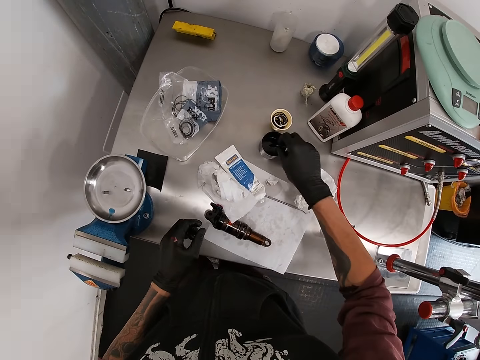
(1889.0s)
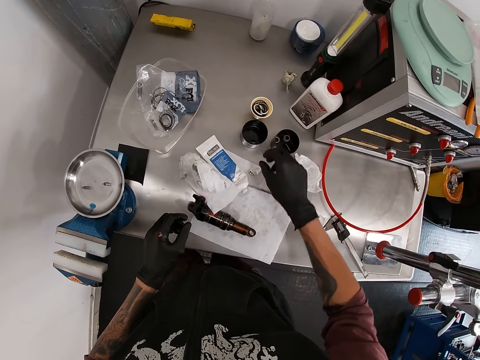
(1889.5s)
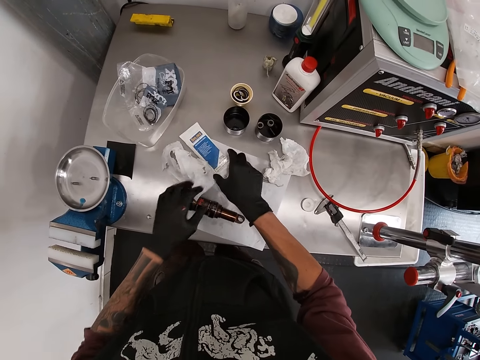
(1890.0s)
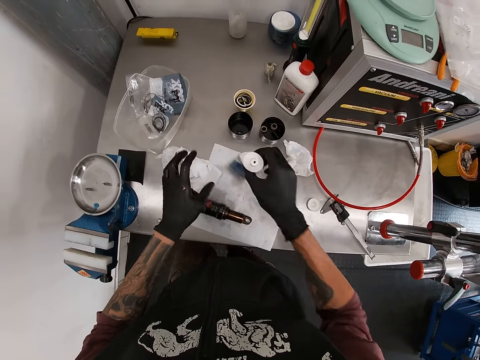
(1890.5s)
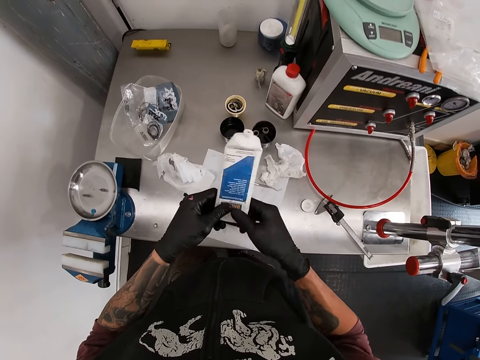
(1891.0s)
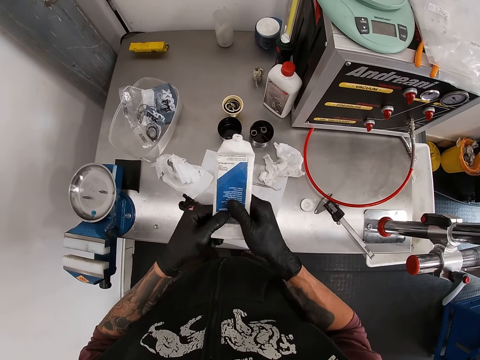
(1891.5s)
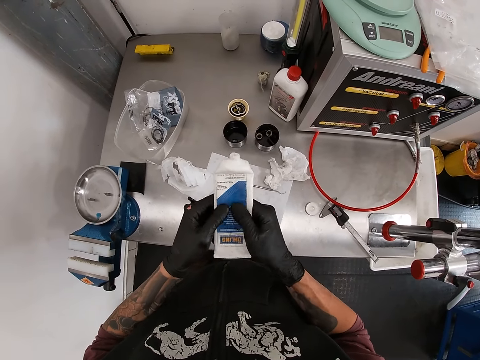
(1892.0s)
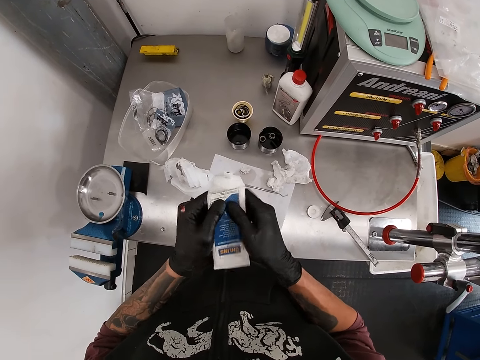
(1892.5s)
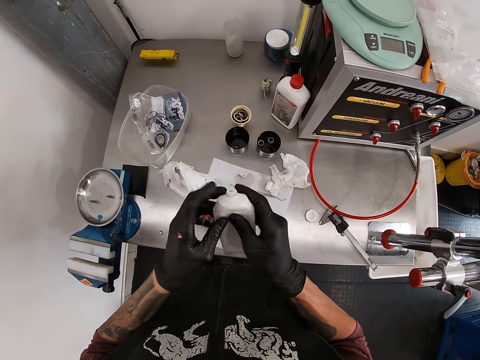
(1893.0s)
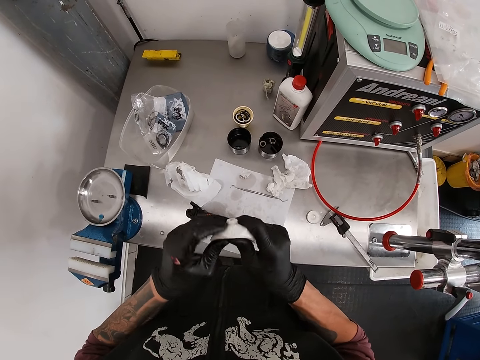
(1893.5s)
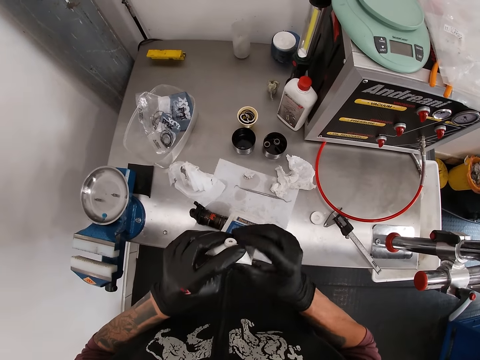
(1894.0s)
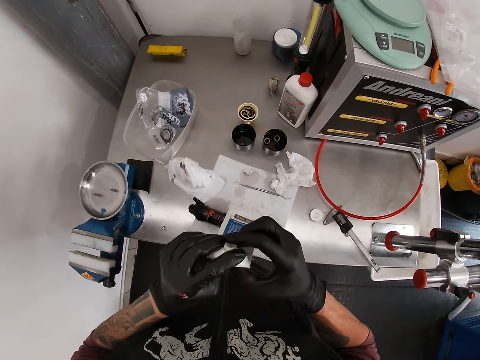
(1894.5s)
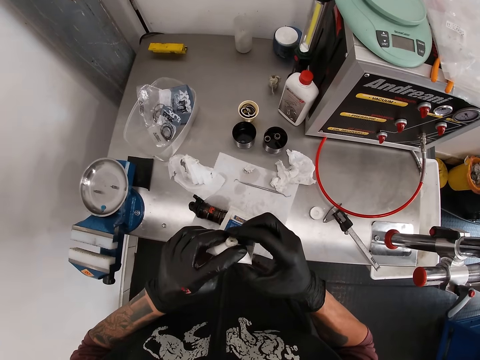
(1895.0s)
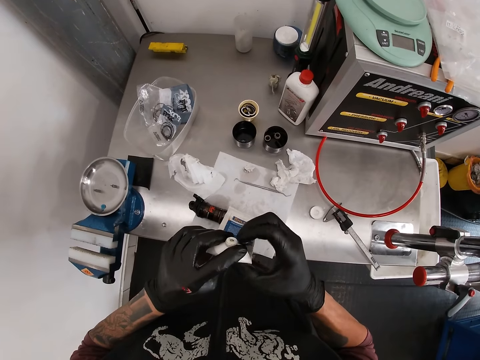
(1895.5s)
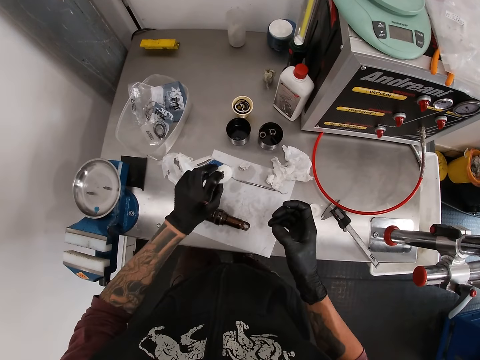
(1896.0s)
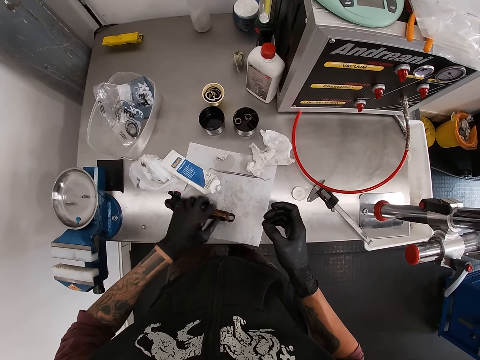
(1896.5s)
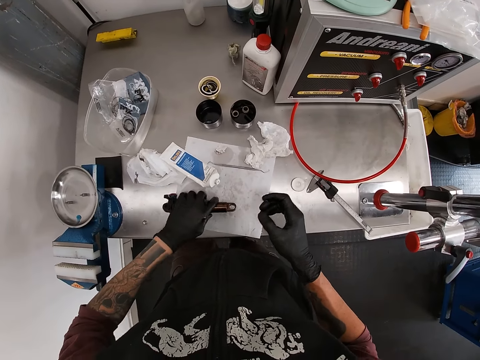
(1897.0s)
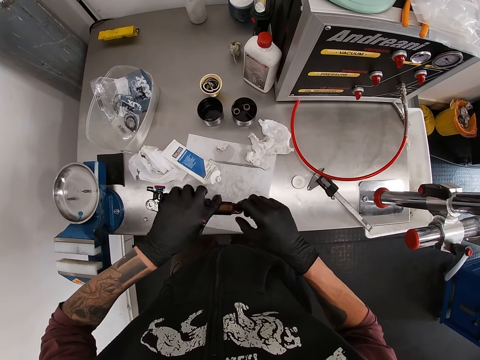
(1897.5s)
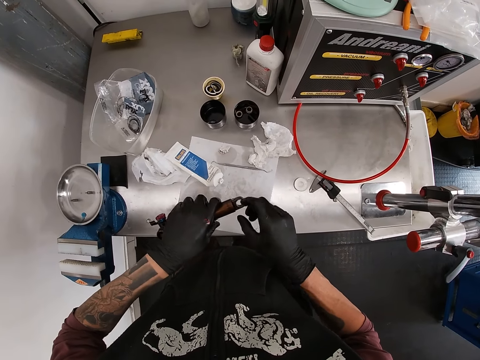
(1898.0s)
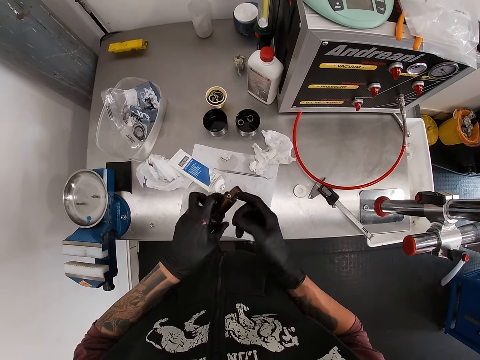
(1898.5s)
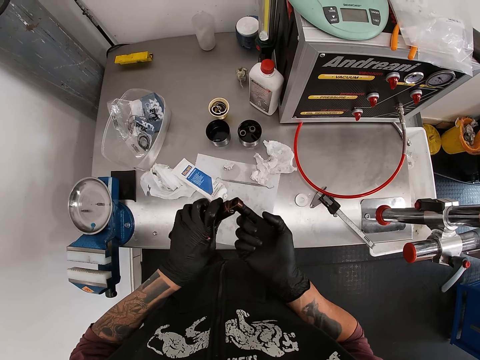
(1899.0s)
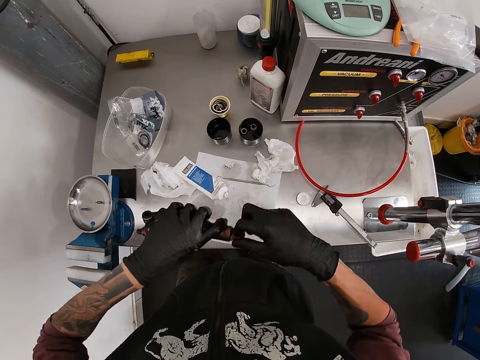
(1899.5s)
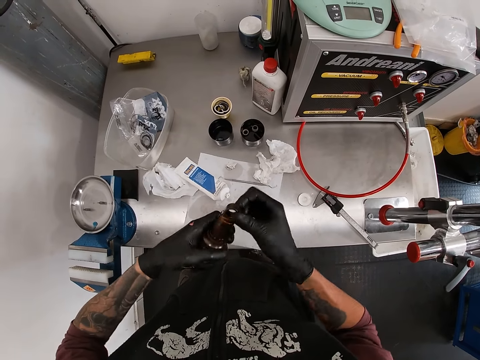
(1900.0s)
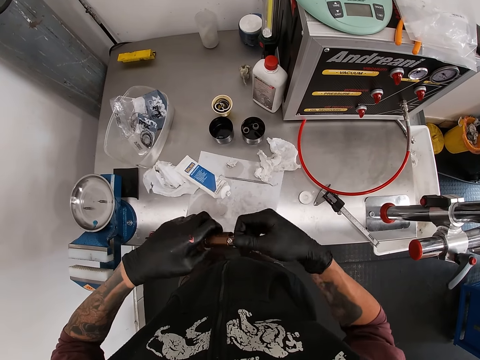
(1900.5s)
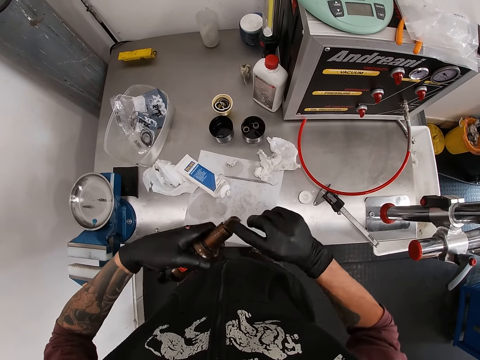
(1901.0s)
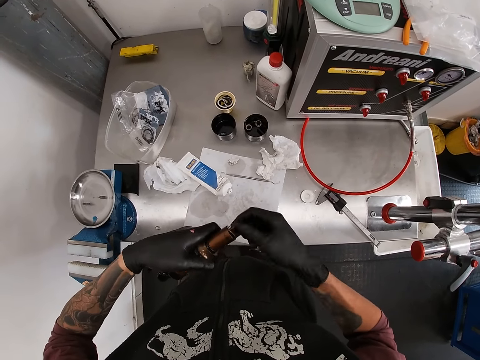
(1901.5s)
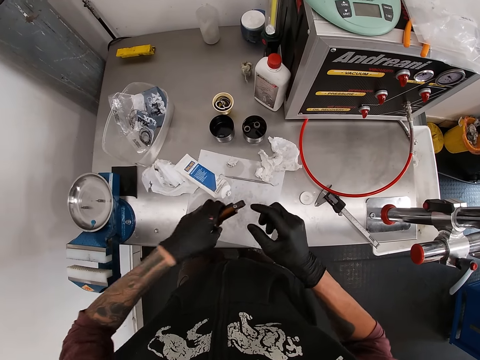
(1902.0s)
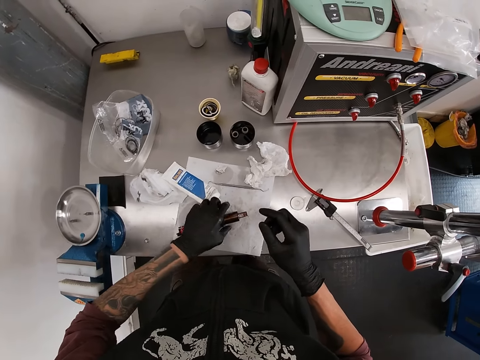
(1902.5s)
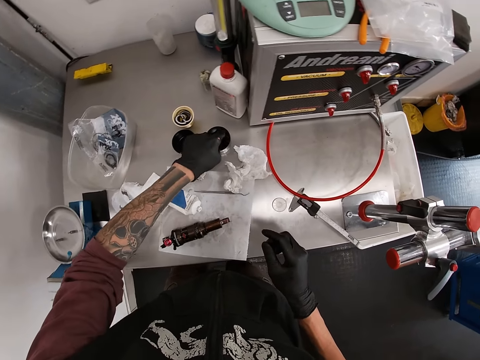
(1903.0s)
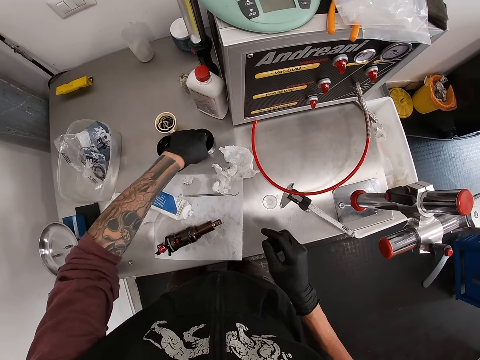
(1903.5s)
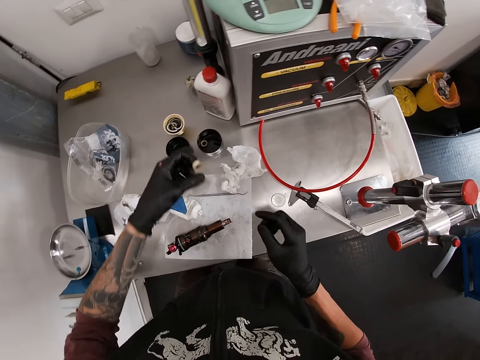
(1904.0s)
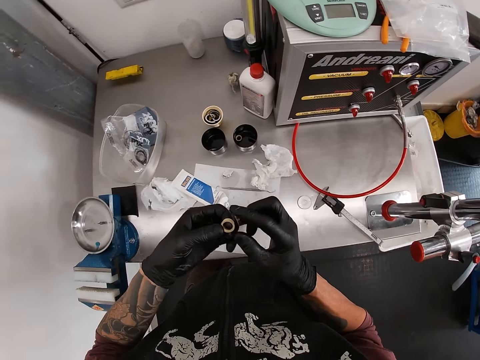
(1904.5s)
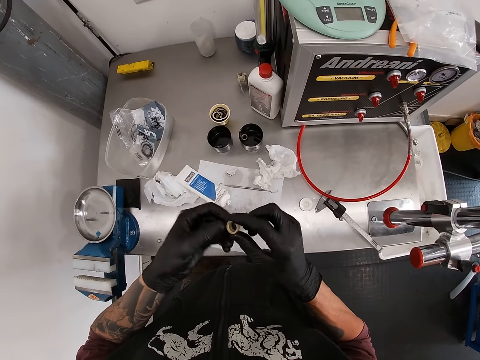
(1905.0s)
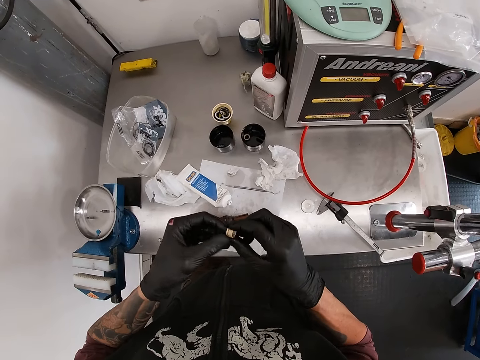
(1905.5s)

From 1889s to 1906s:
The camera wearer drops the float fluid in the container with his right hand. He picks a tube cream from the work table with his right hand. He holds the tube cream with both hands. He flips the tube cream with both hands. He presses the tube cream with both hands. He drops the tube cream on the work table with his left hand. He picks the fox float on the work table with his right hand. He greases the fox float with the tube cream with his right hand. He drops the fox float on the work table with his right hand. He picks a plastic ring from the container with his left hand.

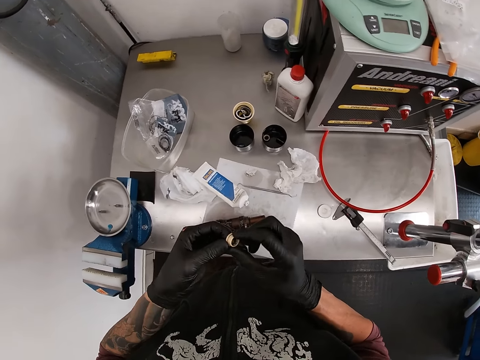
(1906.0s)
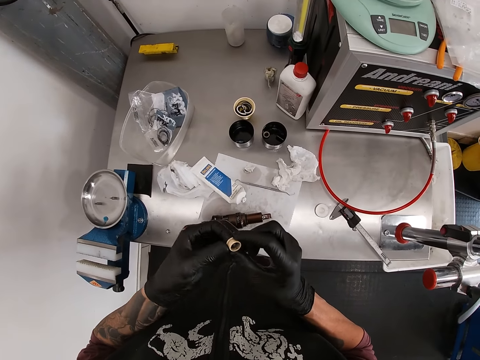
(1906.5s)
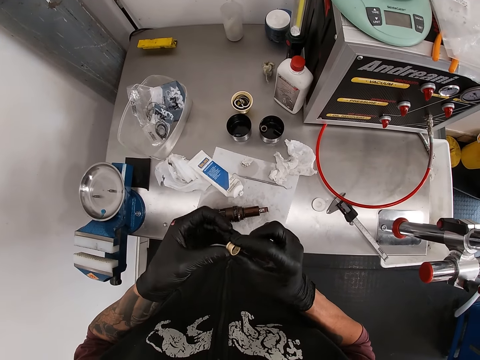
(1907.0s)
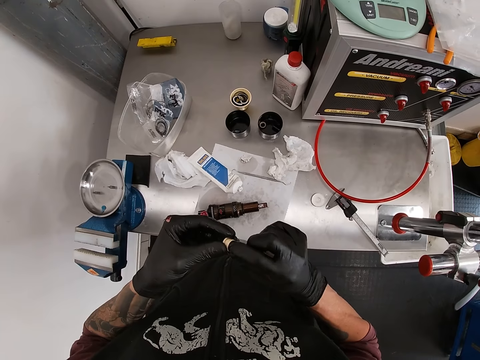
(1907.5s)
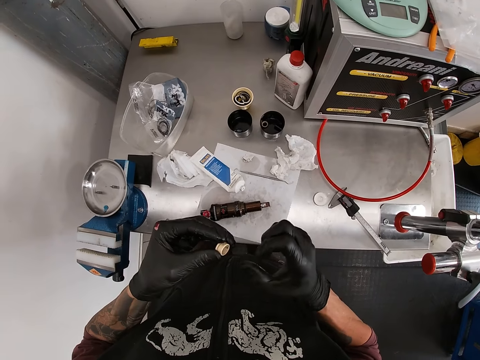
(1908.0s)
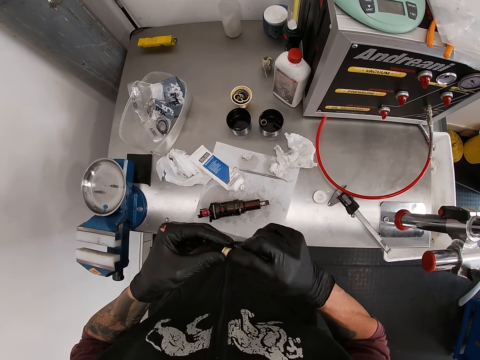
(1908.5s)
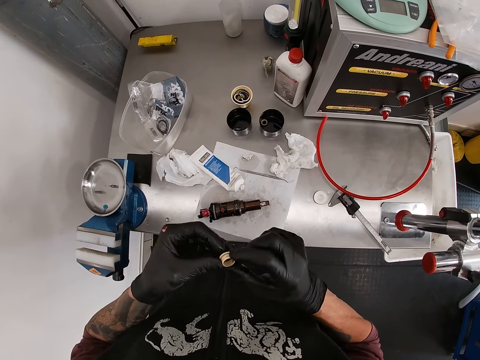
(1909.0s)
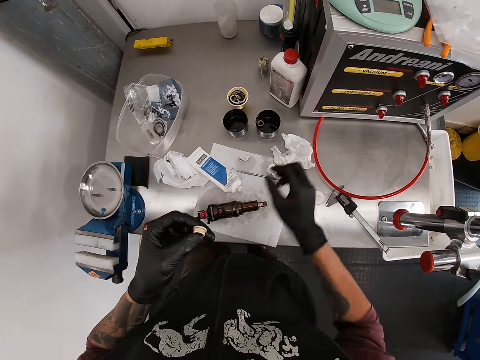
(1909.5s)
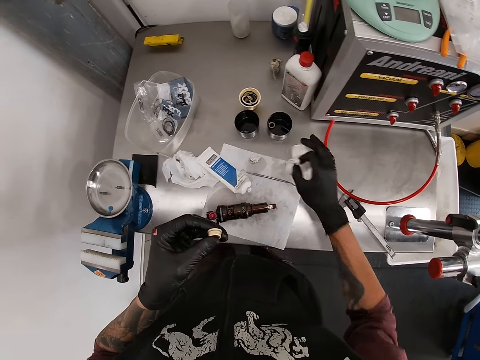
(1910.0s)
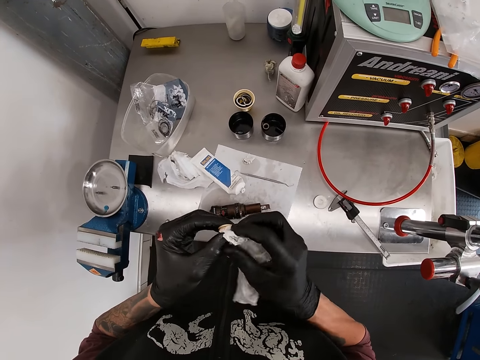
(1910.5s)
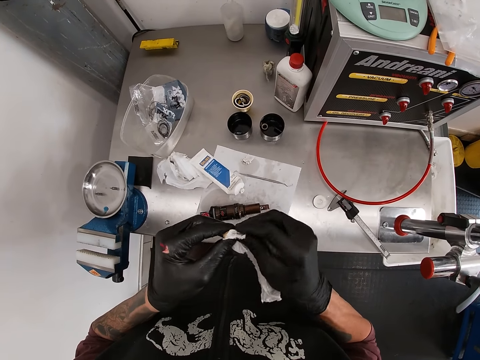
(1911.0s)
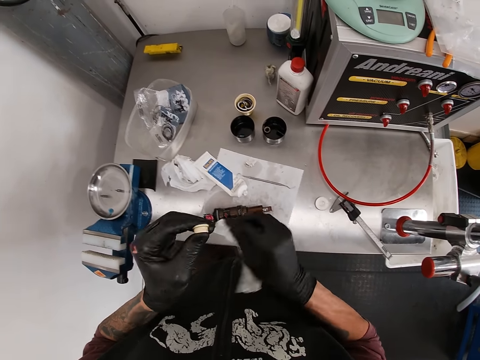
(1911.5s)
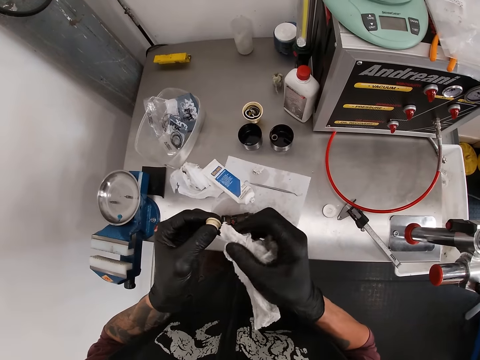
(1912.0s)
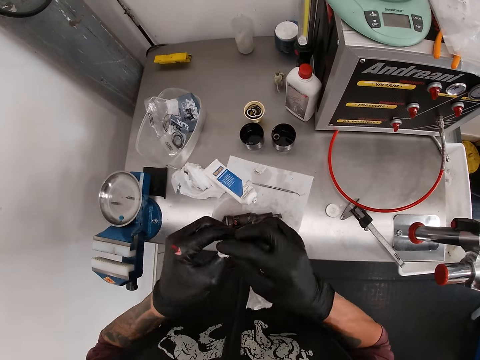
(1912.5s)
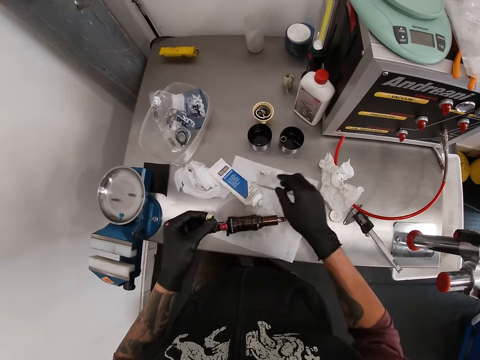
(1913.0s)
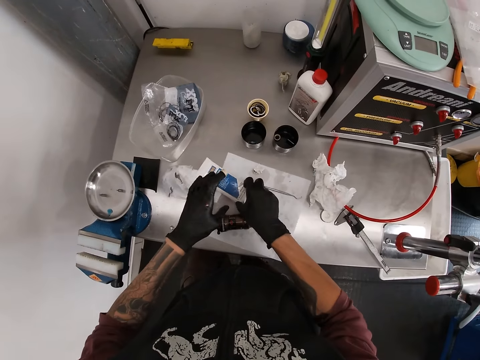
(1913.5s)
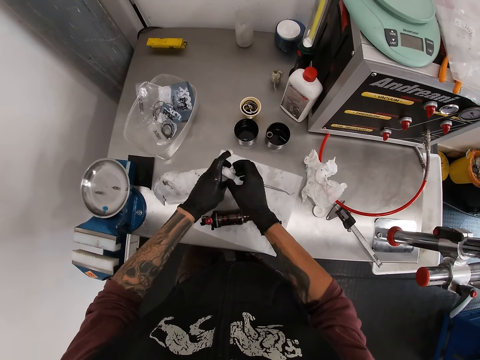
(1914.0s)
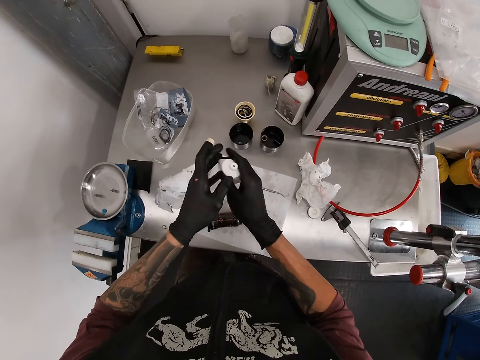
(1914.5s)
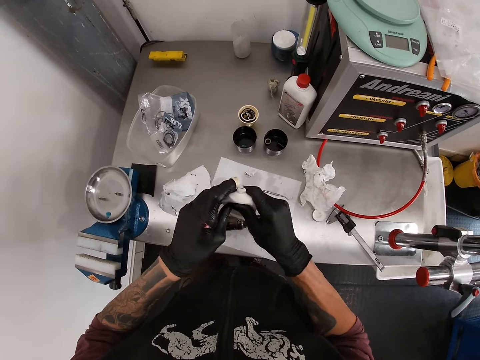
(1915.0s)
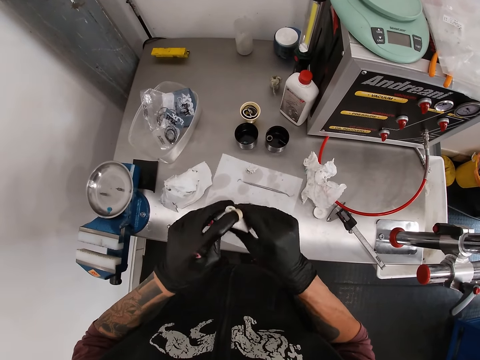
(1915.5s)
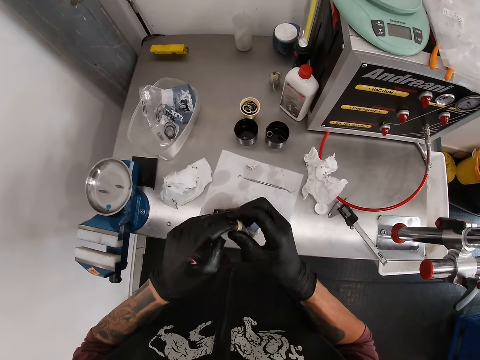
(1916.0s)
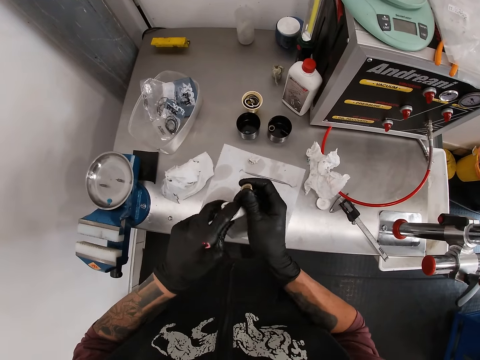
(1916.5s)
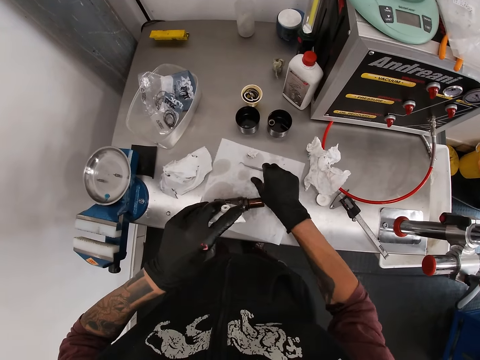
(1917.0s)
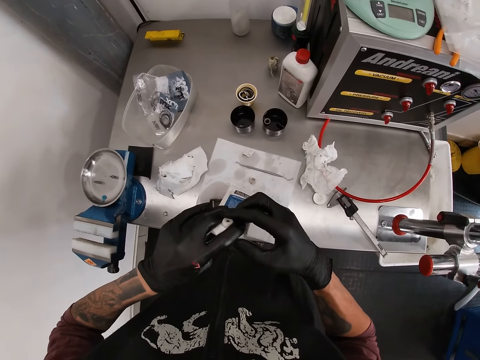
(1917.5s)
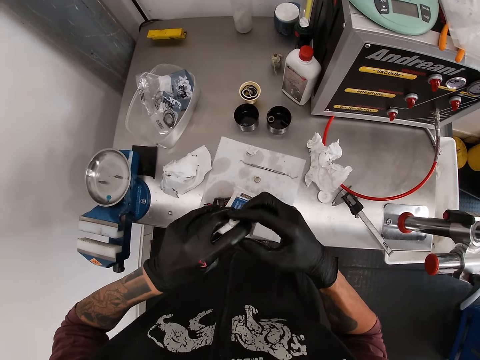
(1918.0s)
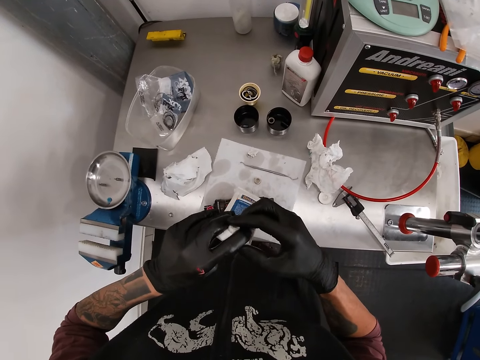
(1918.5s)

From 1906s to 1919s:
The camera wearer rotates a white cap. He picks a tissue from the workstation with his right hand. He wipes the bolt or white cap with the tissue in his right hand. He drops the tissue on the workstation with his right hand. He picks the tube from the workstation with his right hand. He holds the lubricant tube. He presses the tube with both hands. He moves the bolt to his right hand. He drops the bolt on the workstation with his right hand. He takes some lube from the tube with his right index finger.
